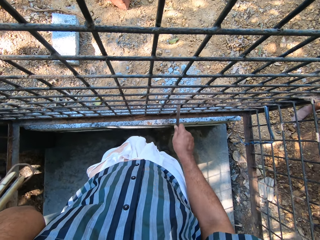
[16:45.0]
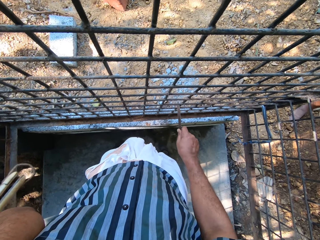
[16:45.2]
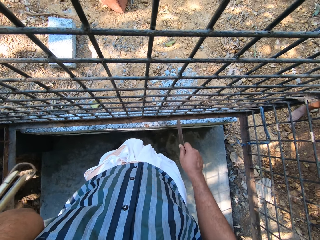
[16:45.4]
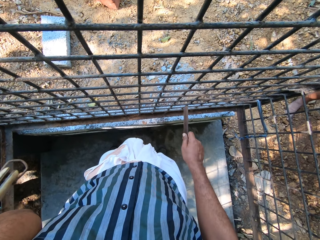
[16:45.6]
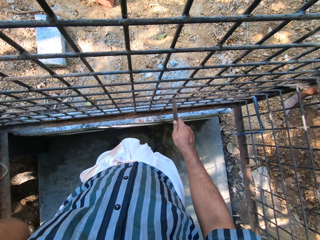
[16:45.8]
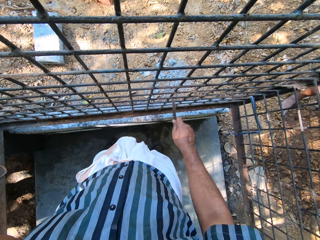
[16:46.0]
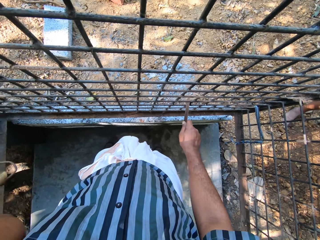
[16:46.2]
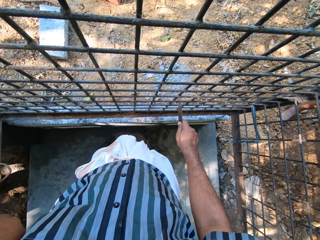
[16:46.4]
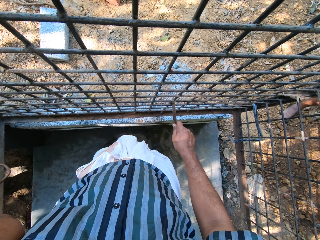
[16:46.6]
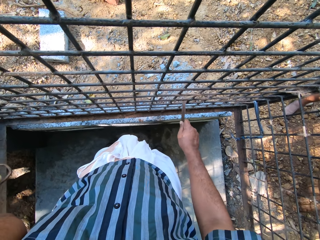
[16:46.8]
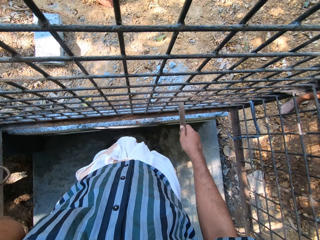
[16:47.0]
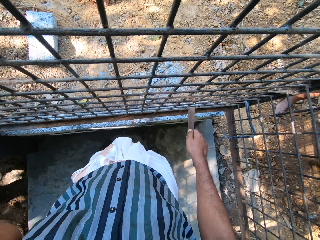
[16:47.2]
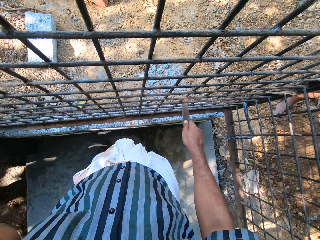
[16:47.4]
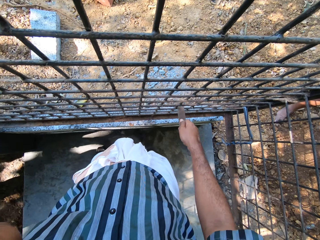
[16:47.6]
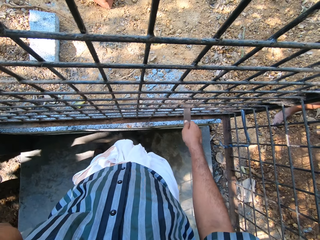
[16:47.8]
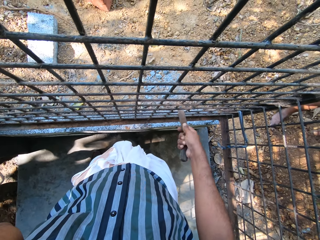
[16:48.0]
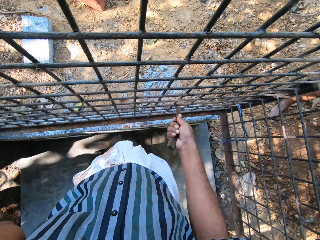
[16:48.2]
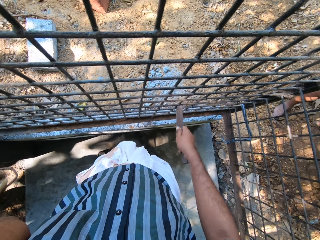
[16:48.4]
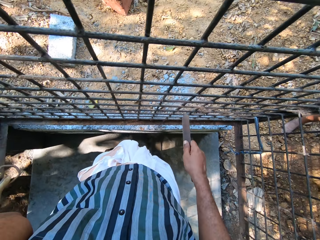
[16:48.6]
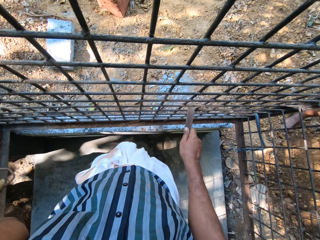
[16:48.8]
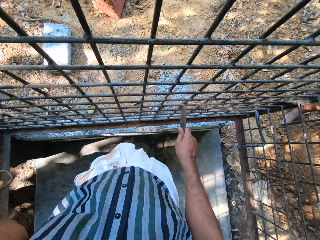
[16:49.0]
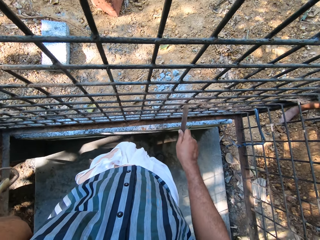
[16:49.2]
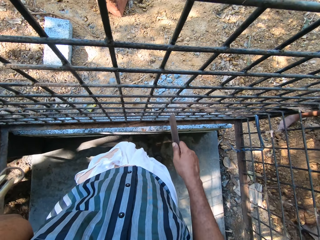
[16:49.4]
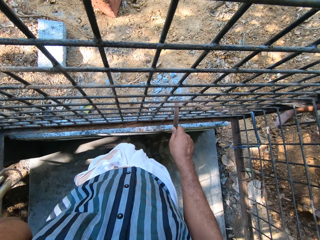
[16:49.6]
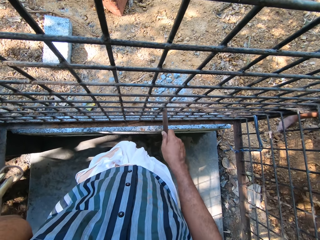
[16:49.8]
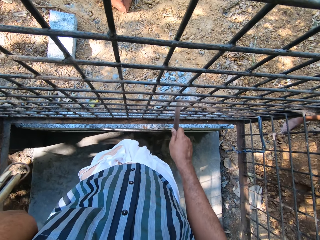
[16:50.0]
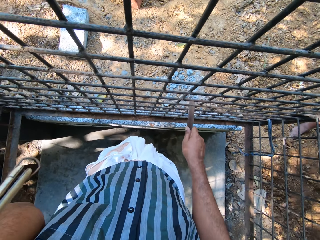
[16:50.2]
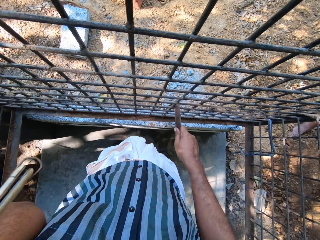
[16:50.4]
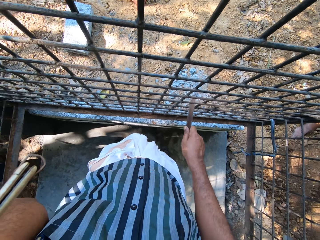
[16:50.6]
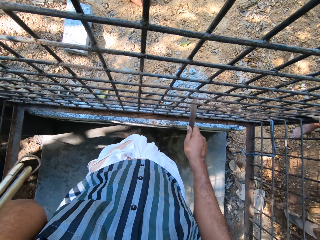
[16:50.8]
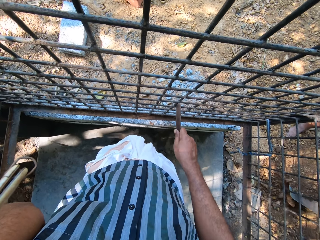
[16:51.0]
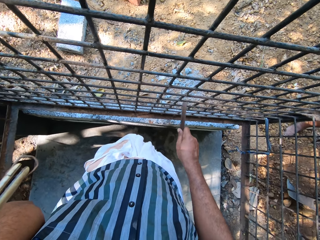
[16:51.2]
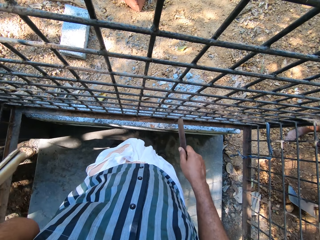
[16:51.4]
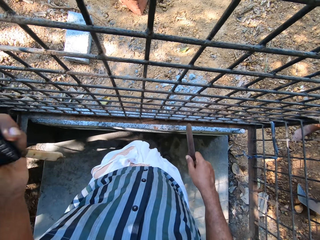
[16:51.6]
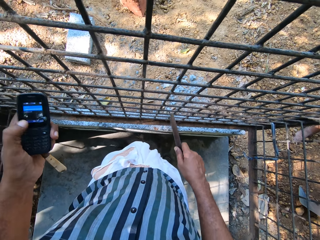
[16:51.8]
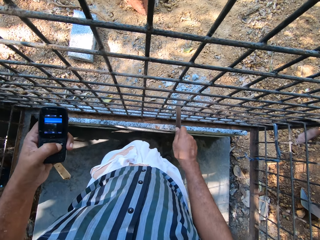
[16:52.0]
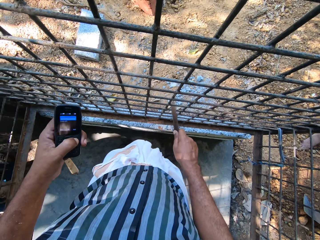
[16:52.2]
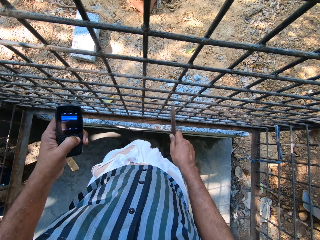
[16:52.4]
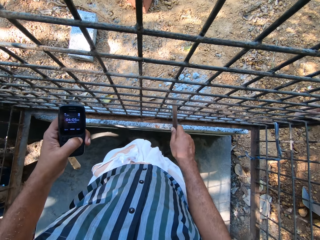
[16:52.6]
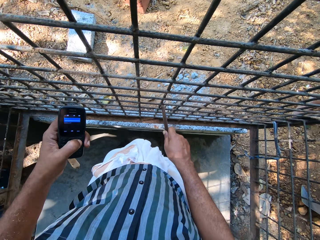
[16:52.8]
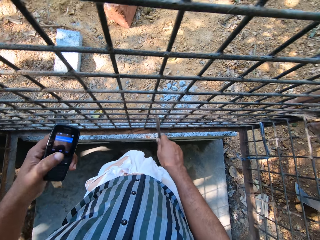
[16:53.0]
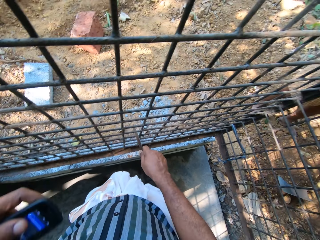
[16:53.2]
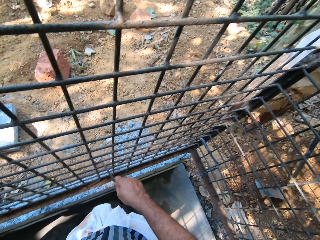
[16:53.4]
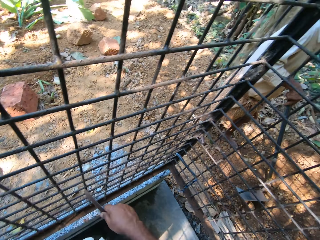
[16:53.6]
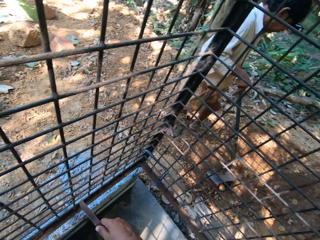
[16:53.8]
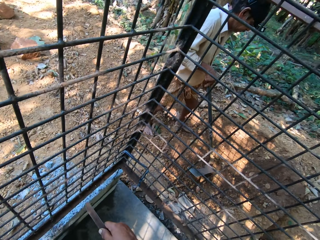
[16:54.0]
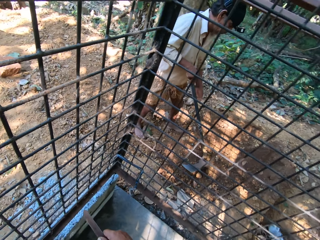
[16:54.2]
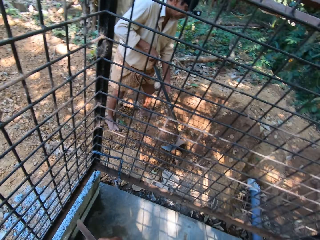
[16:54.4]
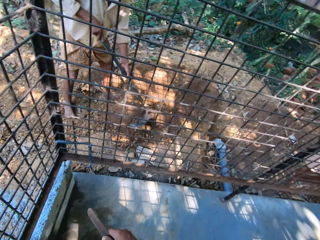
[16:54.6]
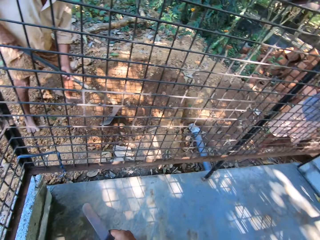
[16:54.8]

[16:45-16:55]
The camera wearer scrubs a metal grill. A man digs. The camera wearer drops the phone from his left ear with his left hand. He operates the phone with his left hand. He scrapes the cage with the knife in his right hand.

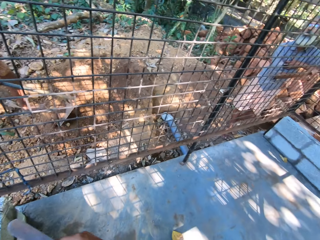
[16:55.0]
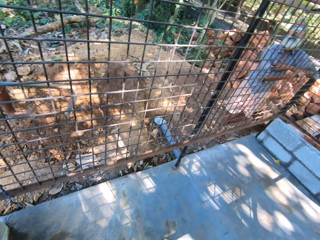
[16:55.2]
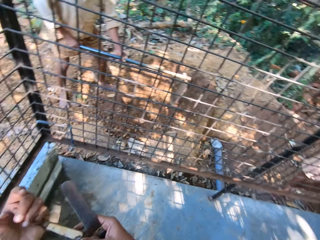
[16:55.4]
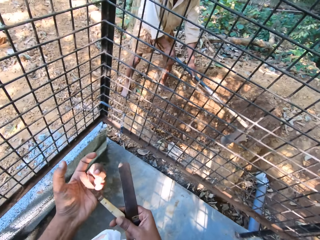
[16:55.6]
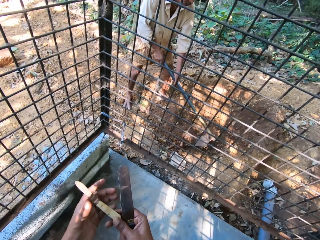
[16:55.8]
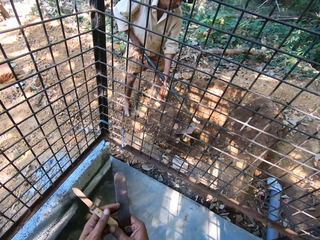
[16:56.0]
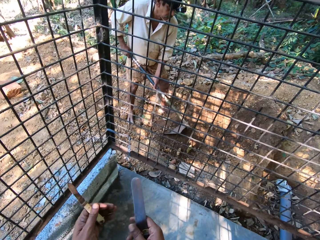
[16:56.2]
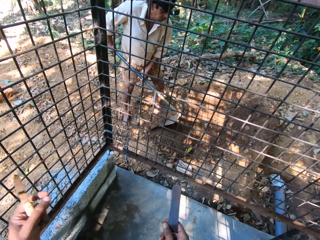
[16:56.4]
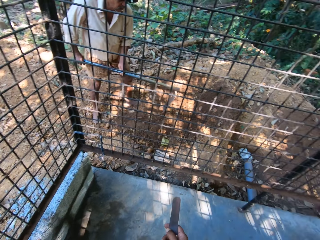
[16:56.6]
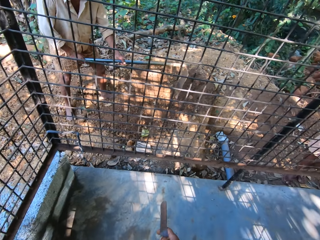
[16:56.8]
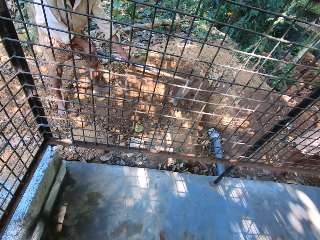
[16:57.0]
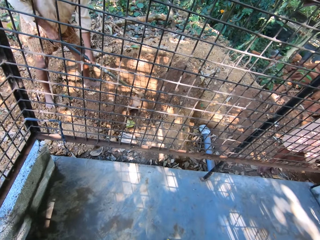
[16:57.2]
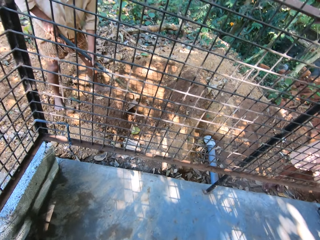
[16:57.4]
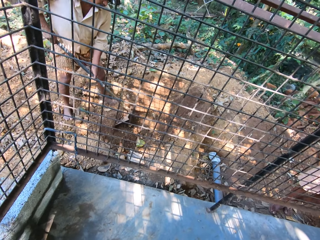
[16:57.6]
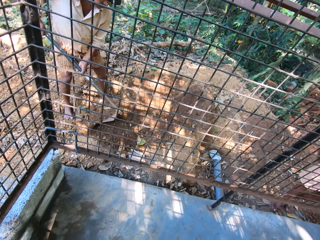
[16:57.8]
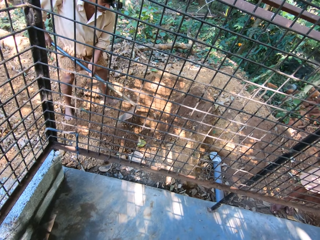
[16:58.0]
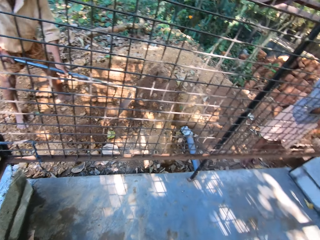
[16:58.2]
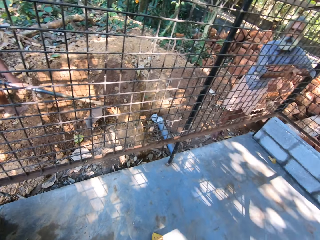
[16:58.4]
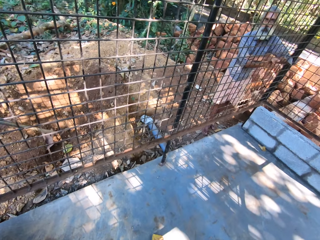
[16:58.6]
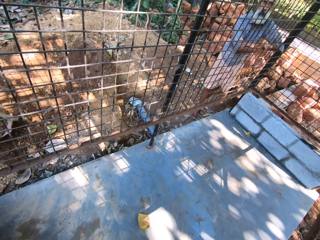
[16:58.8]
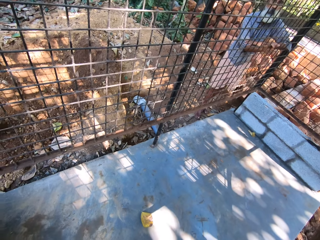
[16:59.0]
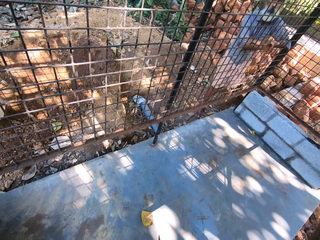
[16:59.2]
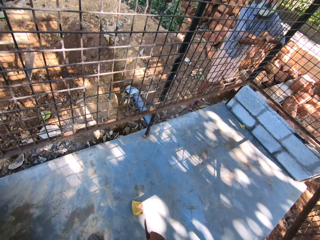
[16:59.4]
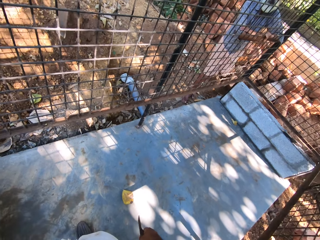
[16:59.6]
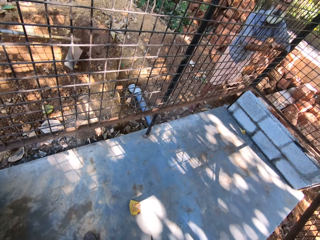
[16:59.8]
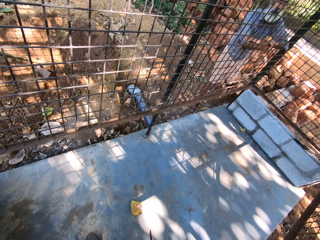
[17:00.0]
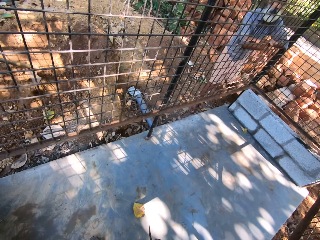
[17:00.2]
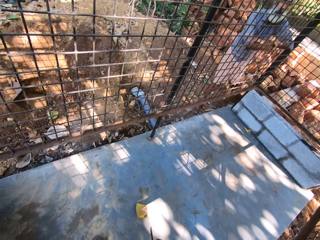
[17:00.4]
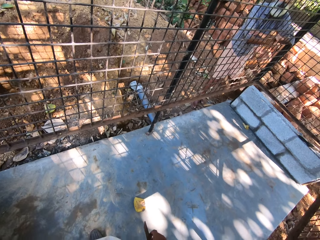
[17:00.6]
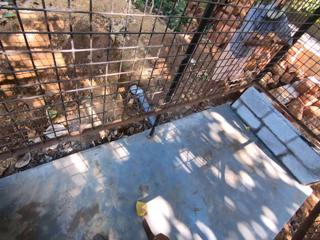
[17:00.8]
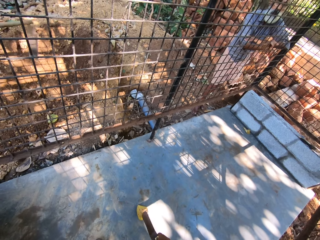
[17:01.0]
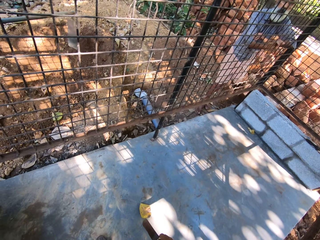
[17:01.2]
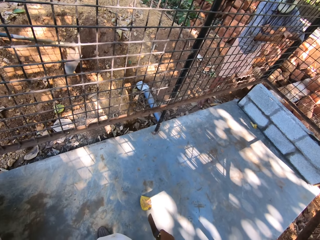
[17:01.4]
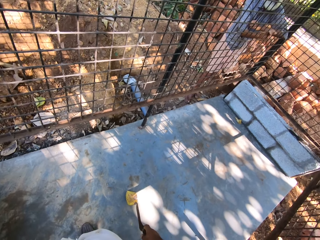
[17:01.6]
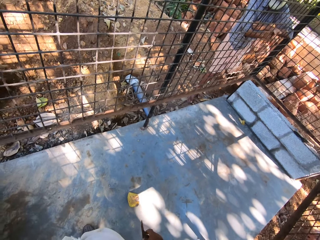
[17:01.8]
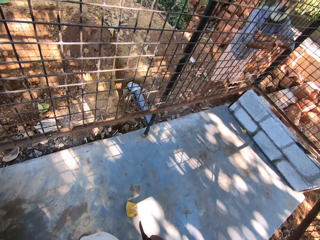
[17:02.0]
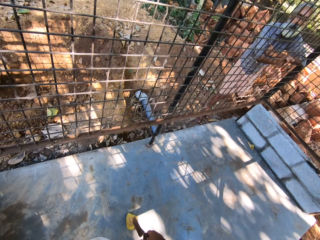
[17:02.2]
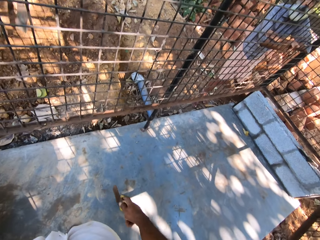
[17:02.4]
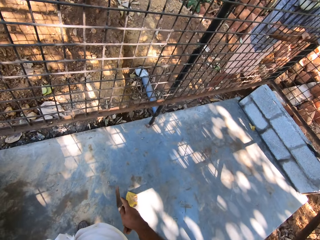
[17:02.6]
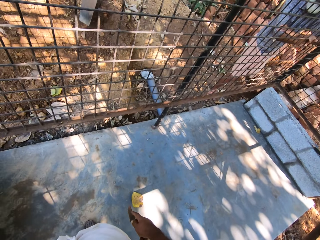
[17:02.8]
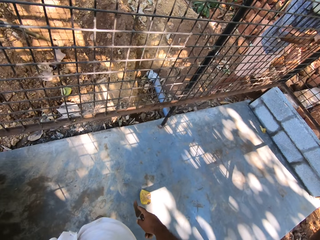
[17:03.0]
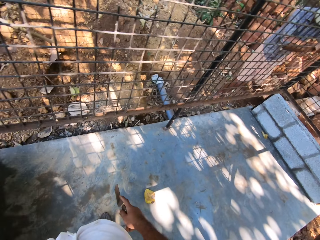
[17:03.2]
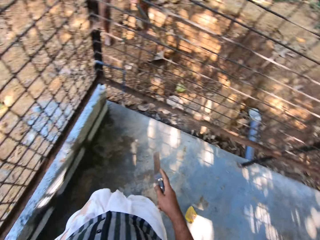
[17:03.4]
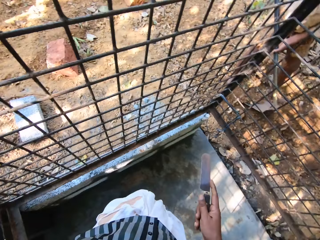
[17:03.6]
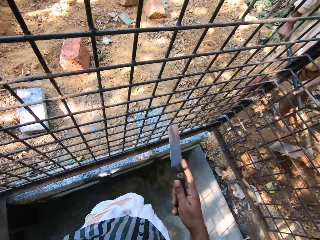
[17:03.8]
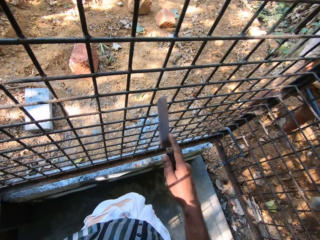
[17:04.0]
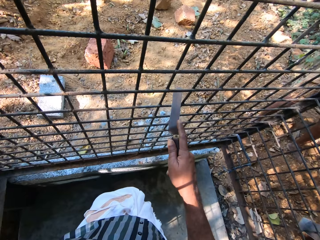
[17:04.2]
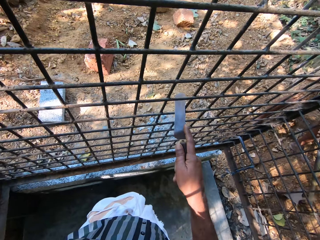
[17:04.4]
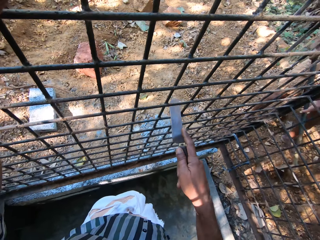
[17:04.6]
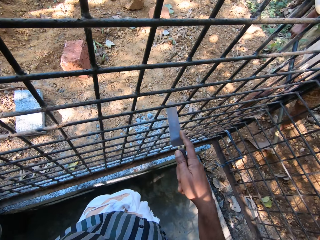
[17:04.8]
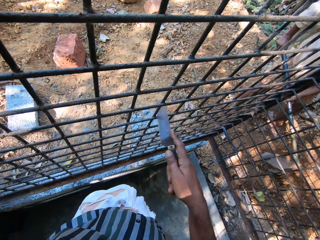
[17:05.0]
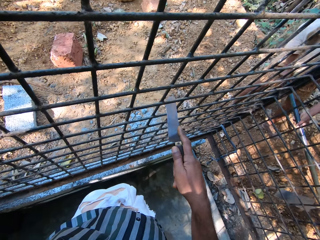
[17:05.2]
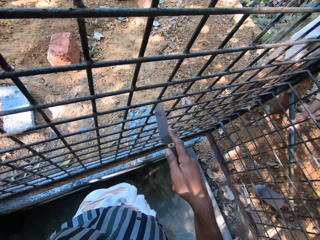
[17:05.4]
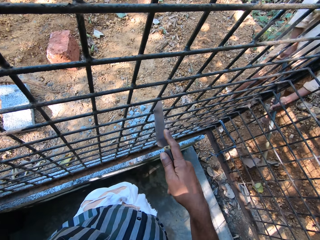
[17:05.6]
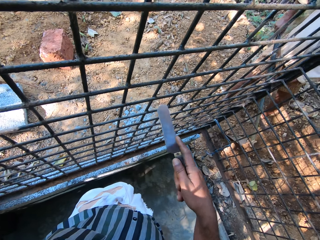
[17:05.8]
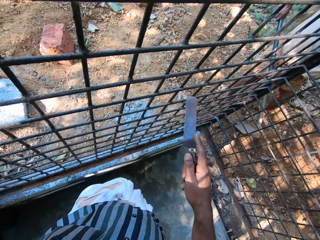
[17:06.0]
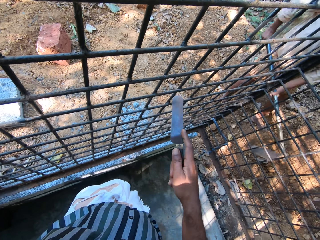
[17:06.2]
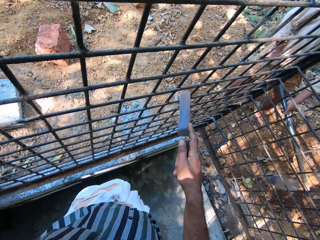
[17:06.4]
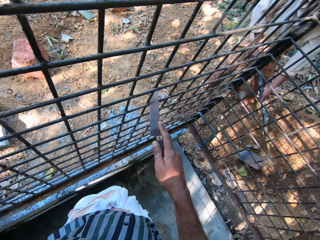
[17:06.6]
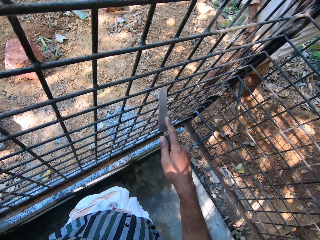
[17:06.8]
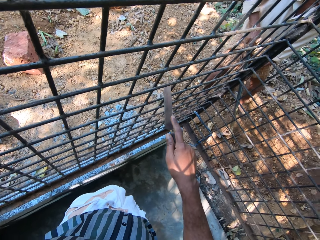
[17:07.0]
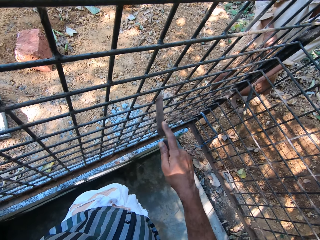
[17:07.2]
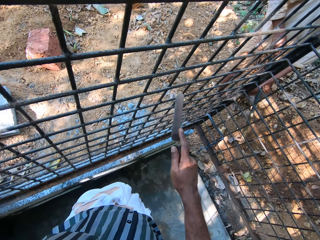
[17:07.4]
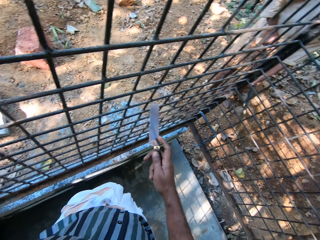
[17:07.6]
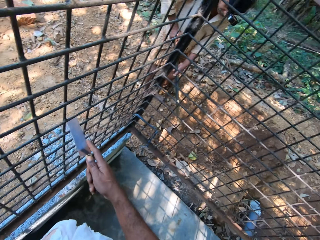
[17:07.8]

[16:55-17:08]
The camera wearer looks around. A man digs the ground with a hoe in both hands. The camera wearer holds the knife in his right hand with his left hand. He converses with another man and the first man. He scrapes the cage with the knife in his right hand. The first man digs.
